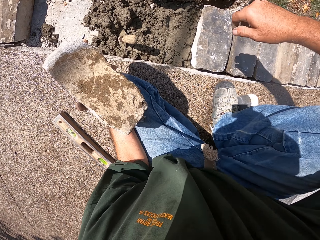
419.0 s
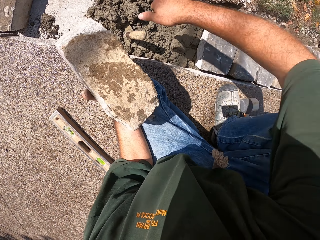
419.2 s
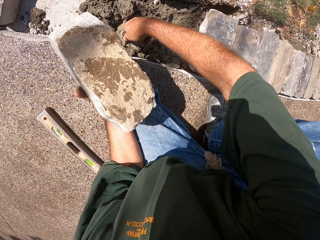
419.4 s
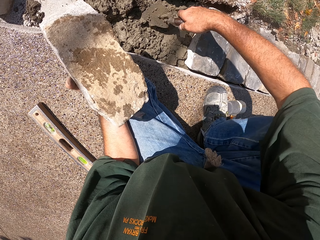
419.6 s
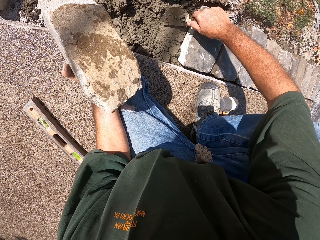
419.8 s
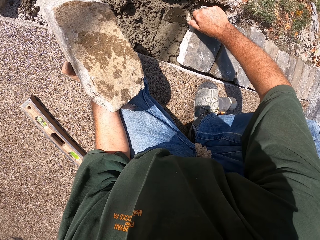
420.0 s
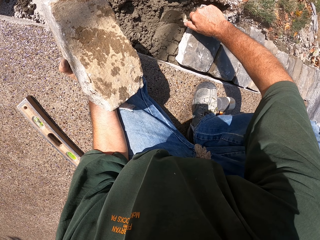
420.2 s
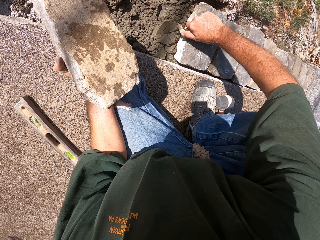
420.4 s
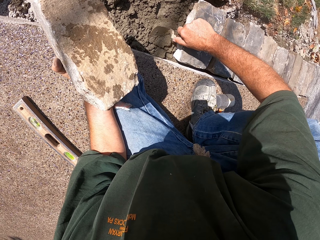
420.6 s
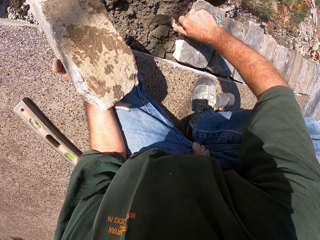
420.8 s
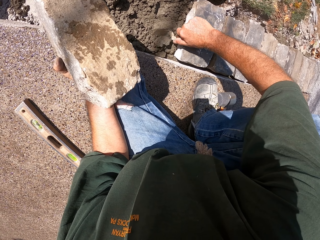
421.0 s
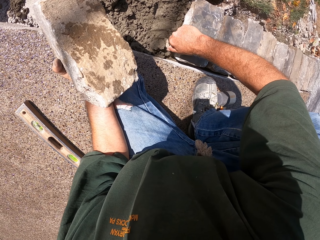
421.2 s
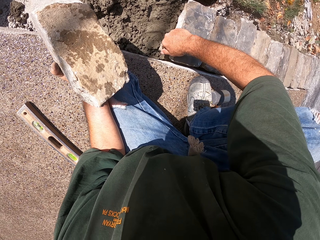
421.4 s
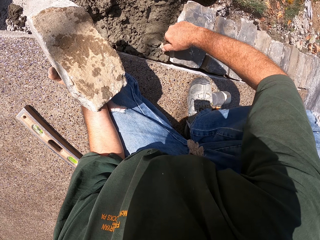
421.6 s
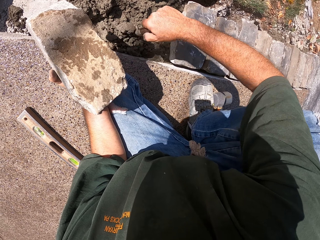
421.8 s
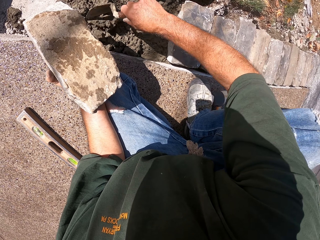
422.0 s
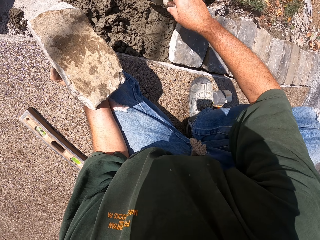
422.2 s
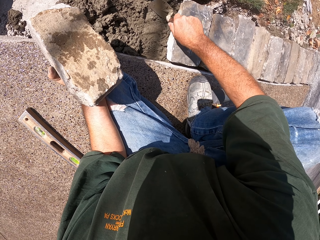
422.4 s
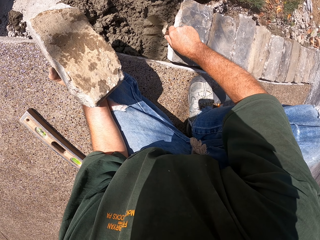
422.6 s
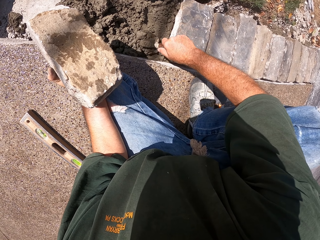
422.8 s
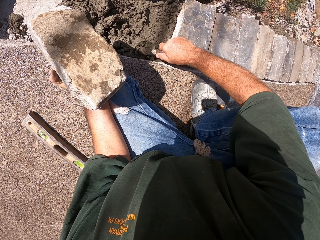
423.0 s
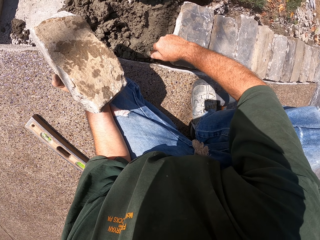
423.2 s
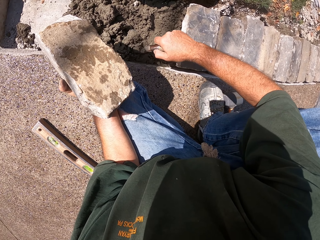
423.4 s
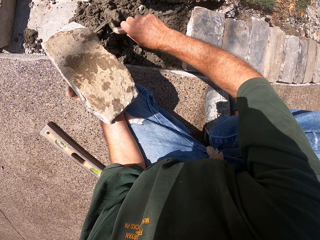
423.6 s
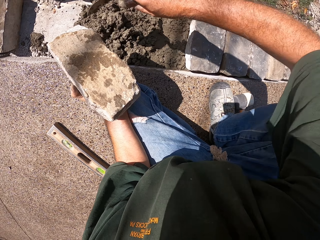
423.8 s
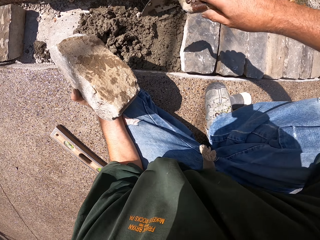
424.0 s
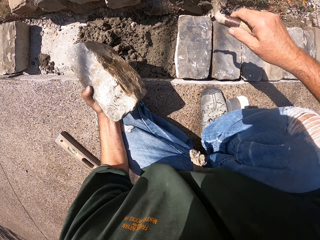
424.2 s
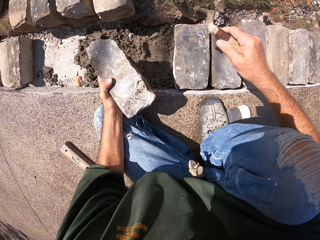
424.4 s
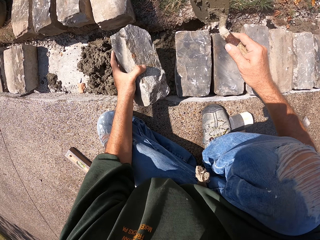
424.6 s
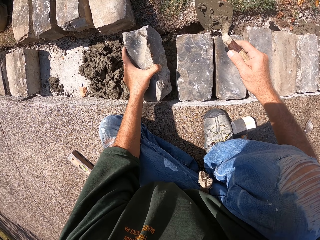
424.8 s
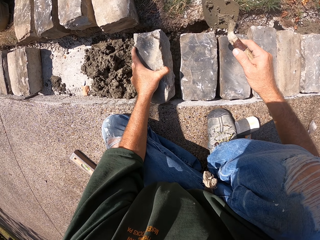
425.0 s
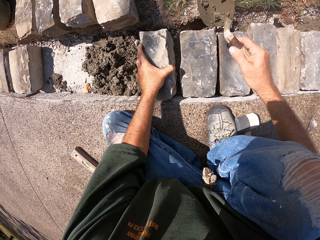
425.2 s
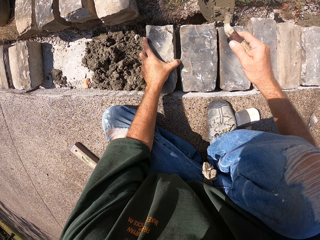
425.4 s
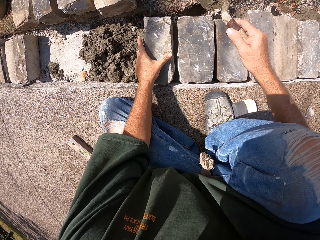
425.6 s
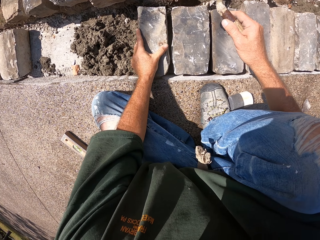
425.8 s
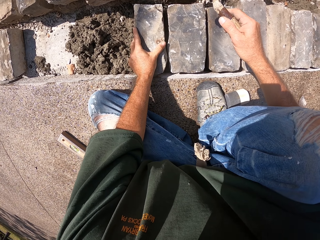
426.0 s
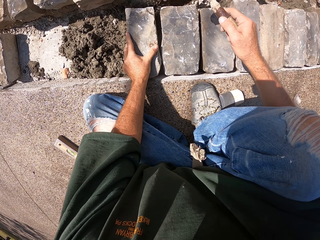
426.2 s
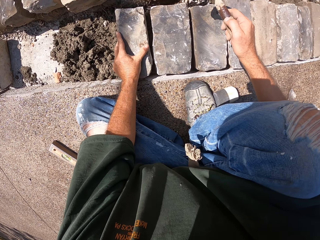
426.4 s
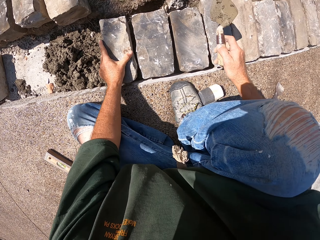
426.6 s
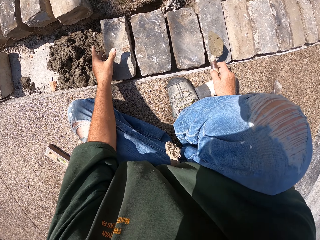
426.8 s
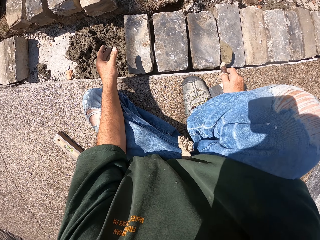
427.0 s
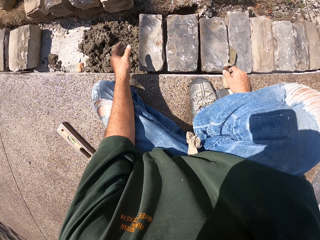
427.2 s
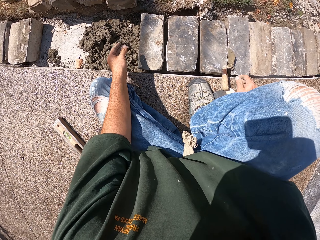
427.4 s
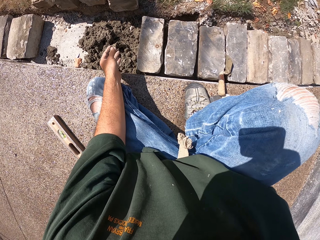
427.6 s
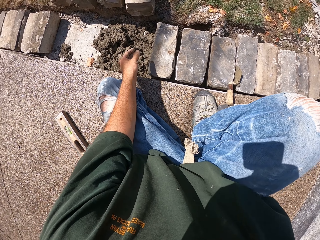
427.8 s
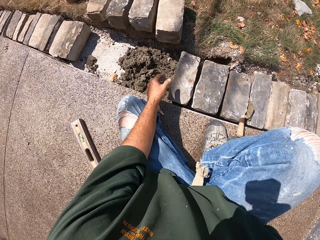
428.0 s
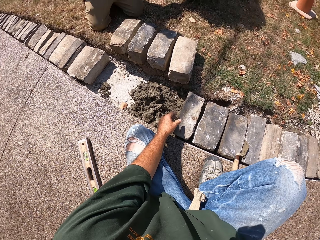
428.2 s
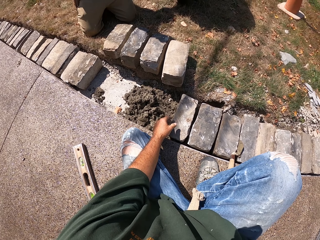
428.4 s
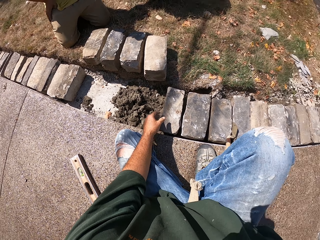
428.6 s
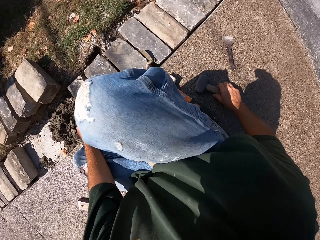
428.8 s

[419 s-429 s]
The camera wearer spreads mortar in the furrow with a trowel. They put a stone block on the mortar in the furrow.

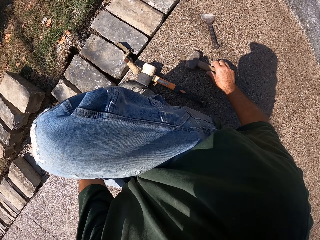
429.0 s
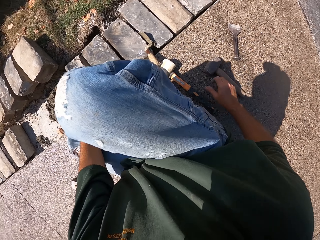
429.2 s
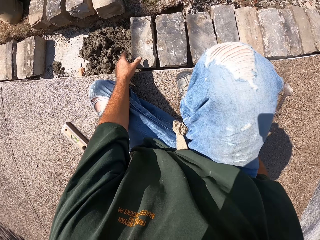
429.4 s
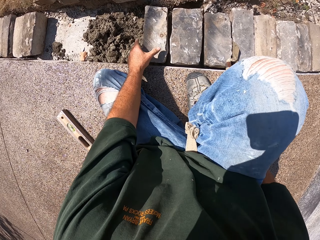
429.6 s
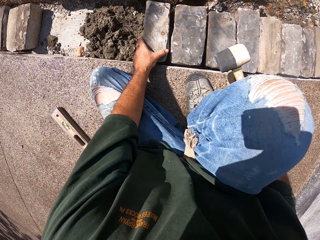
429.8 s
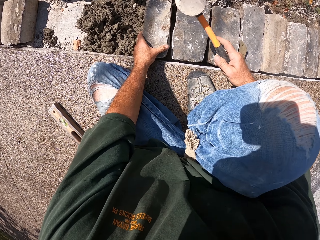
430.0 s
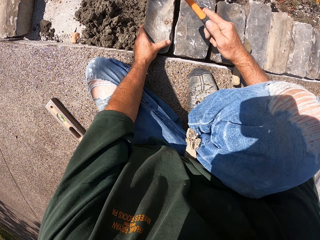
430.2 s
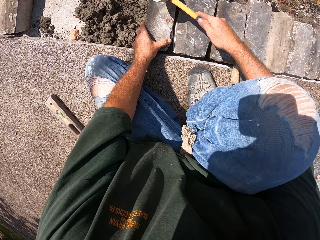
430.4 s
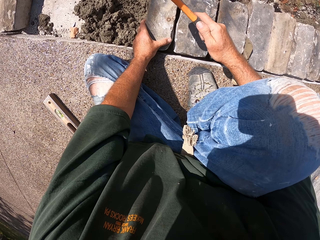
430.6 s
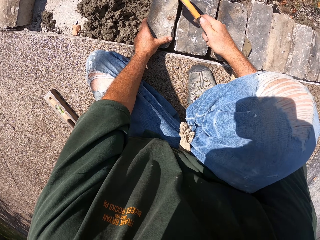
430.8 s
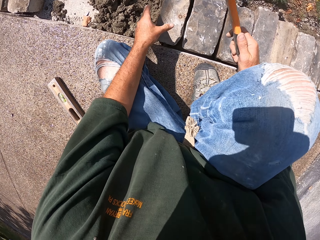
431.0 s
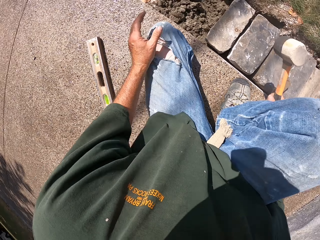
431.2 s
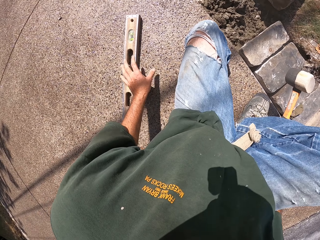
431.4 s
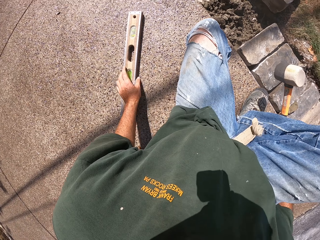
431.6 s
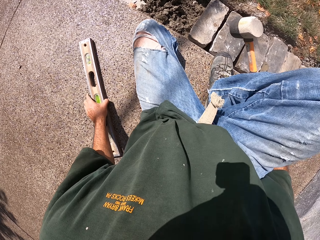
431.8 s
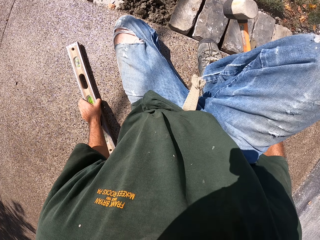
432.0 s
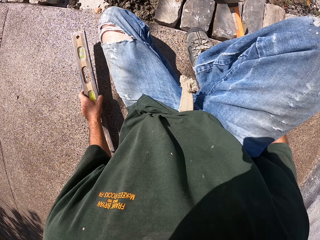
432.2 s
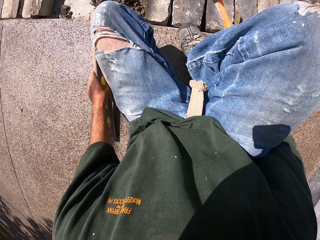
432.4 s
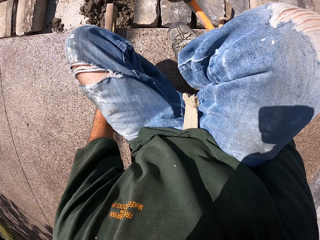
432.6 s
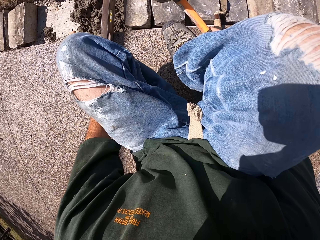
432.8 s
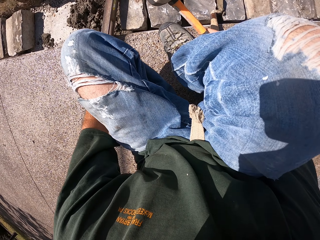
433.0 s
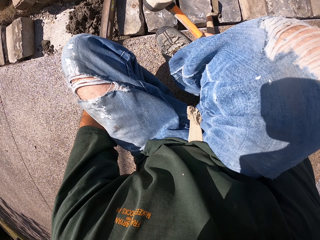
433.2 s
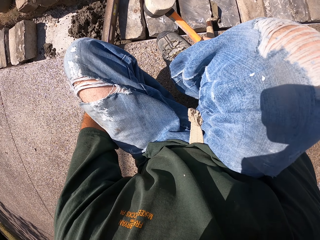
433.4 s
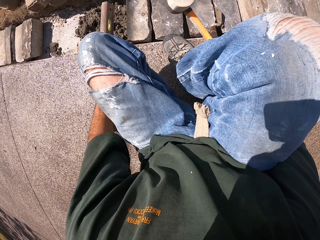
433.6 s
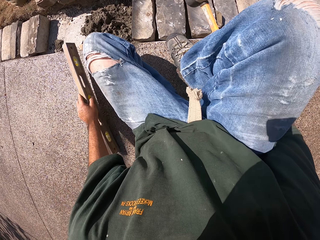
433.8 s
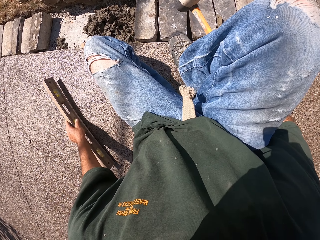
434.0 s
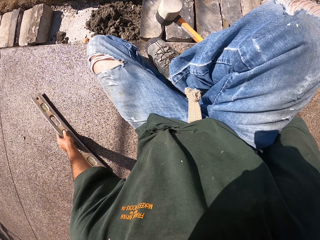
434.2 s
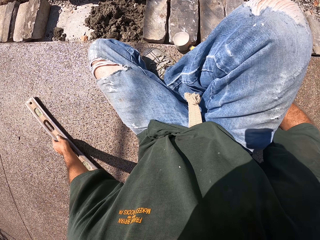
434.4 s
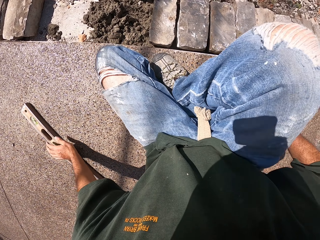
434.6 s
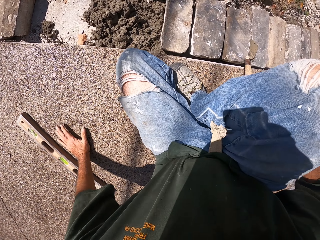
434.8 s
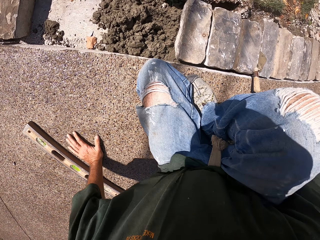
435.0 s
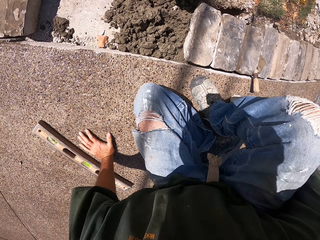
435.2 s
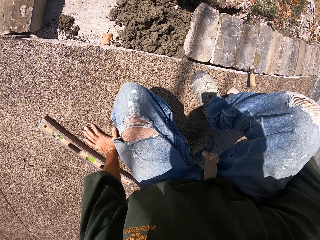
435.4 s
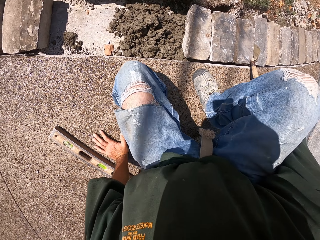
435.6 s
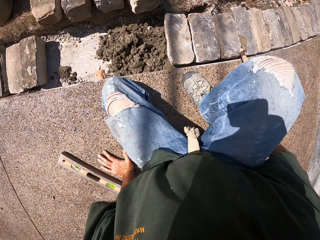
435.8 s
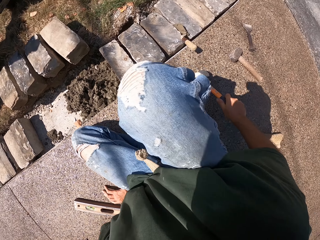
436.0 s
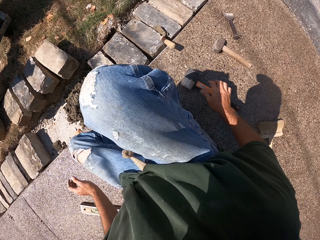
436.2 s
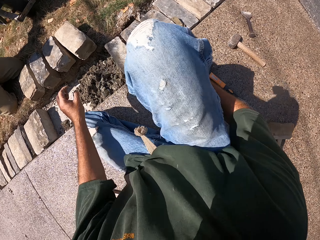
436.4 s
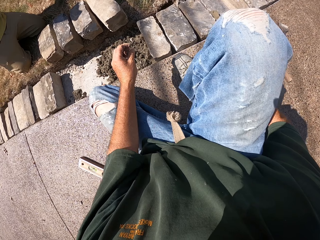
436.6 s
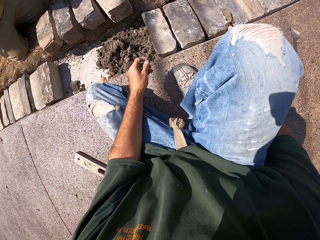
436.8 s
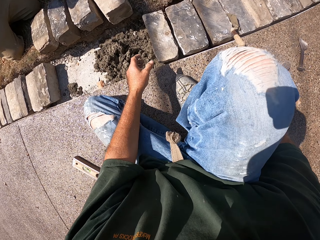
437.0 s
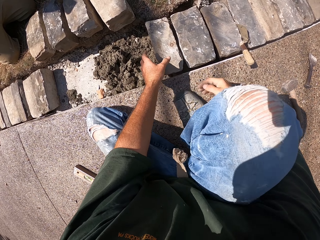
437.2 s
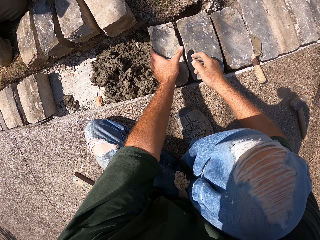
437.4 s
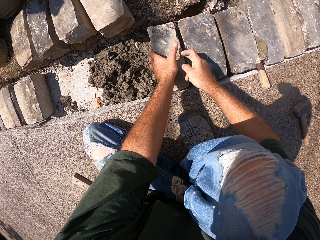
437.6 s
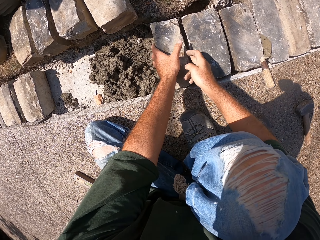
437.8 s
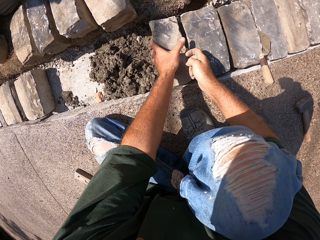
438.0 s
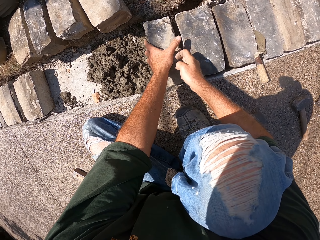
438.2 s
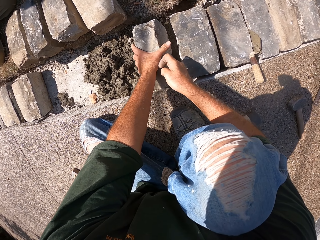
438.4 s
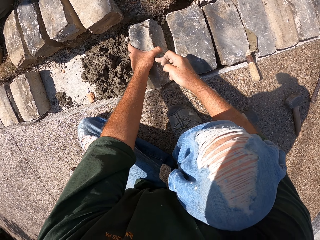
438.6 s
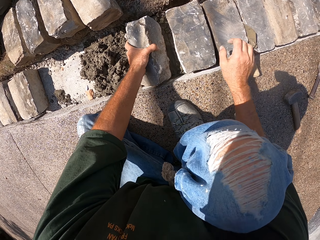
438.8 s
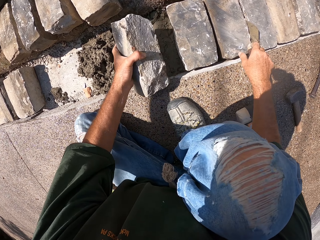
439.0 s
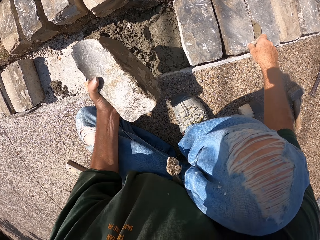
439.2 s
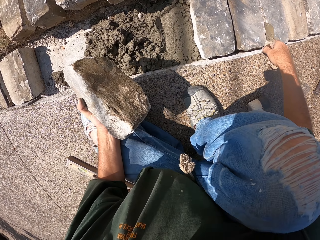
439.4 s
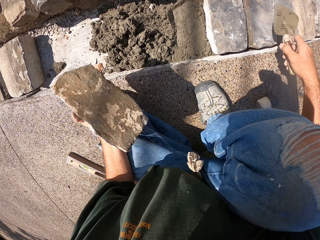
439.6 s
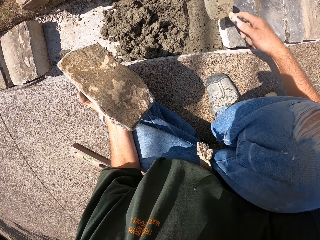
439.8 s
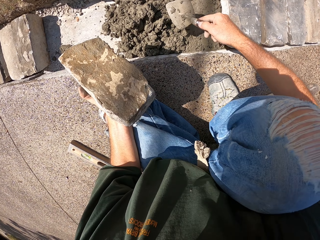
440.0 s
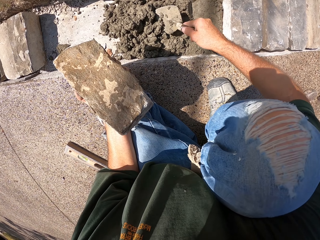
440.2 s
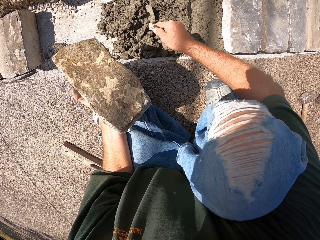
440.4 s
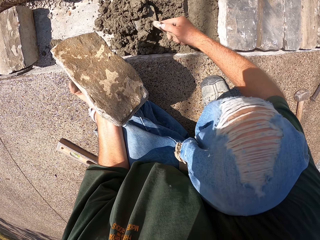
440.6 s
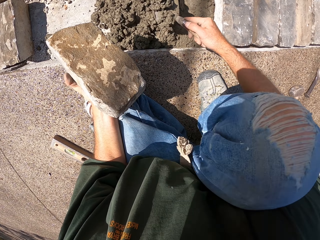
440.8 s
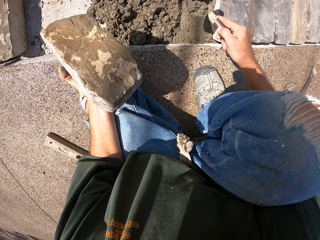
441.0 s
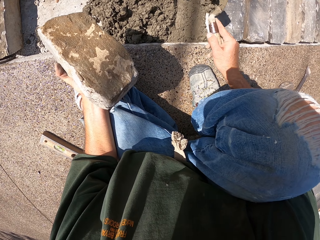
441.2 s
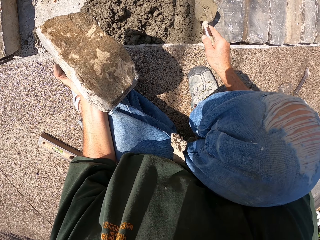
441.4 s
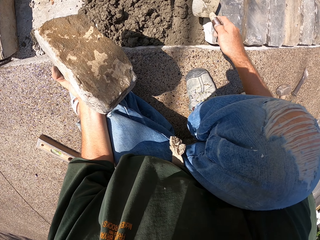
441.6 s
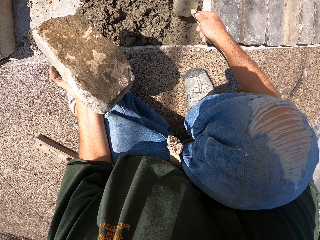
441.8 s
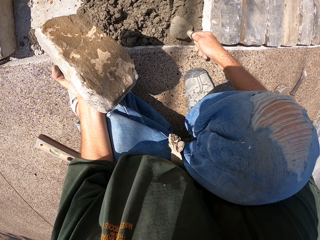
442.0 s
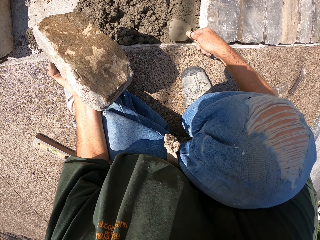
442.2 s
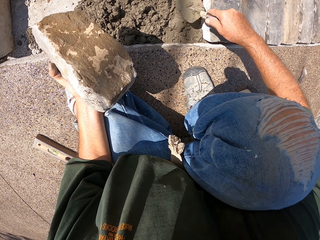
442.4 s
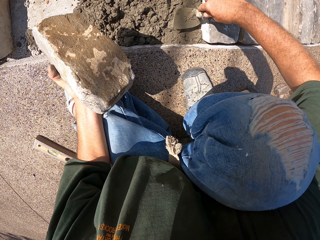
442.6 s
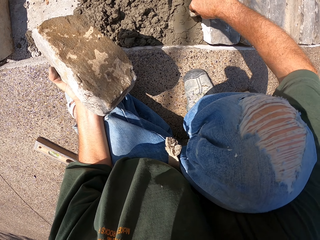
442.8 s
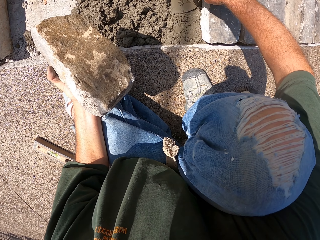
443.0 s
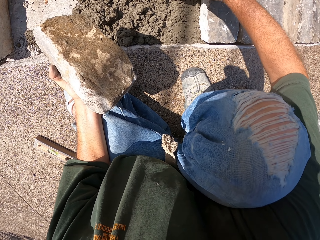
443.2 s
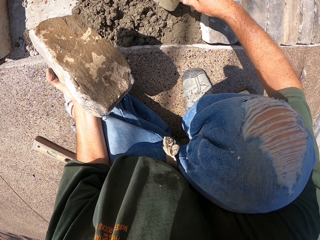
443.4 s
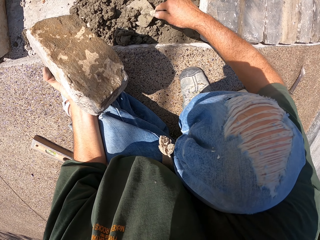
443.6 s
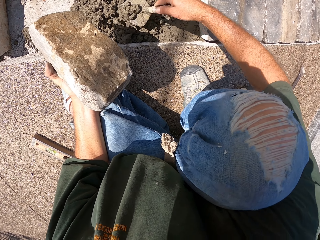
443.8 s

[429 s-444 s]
The camera wearer hits a stone with a mallet. They pick up a level ruler. They measure the ground level. They put the level ruler down. They pick up a stone block from the mortar in the furrow. They pick up a spoon or trowel. They spread mortar in the furrow with the trowel.
